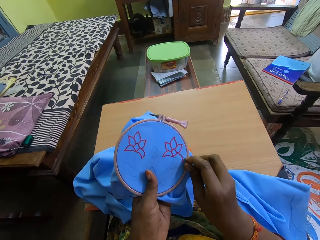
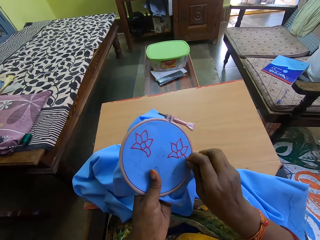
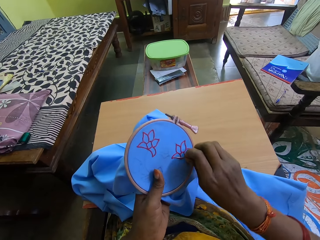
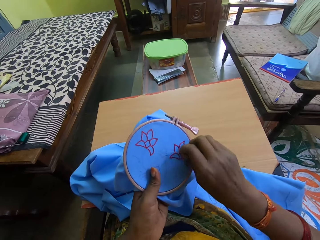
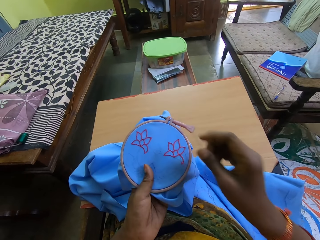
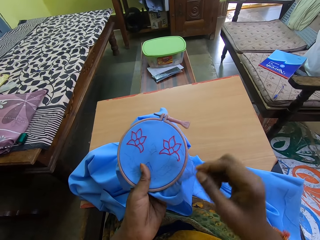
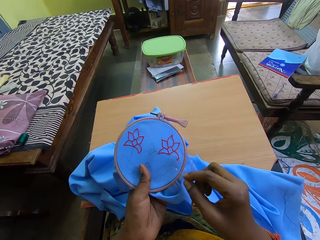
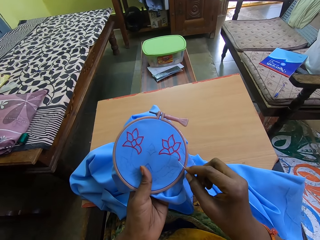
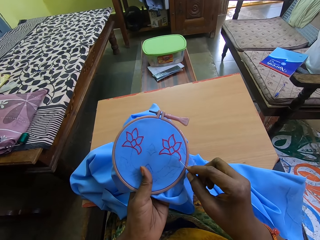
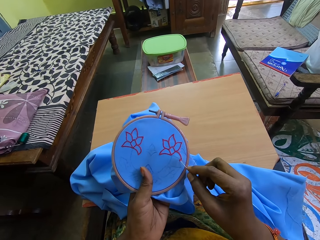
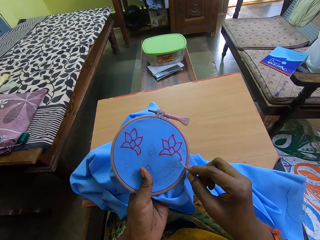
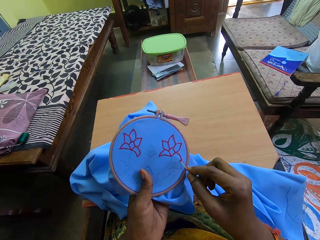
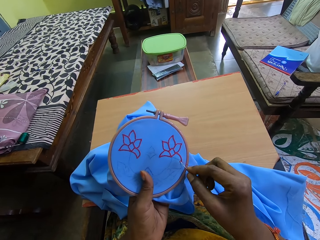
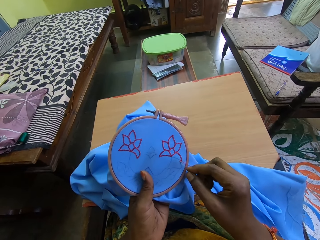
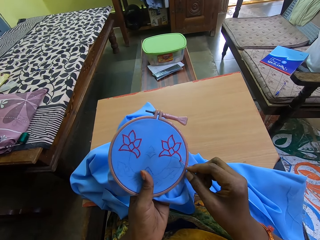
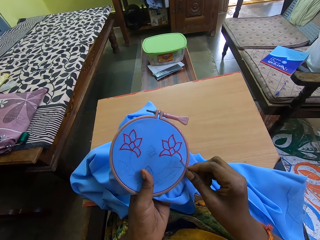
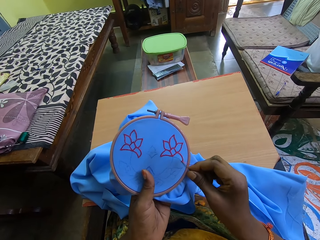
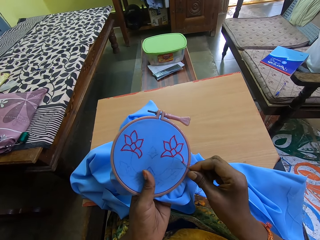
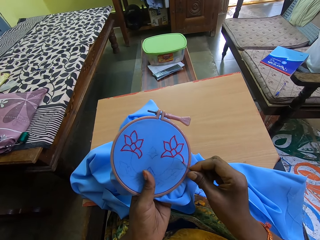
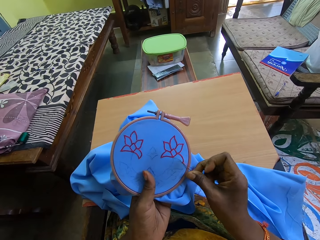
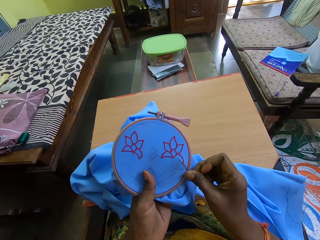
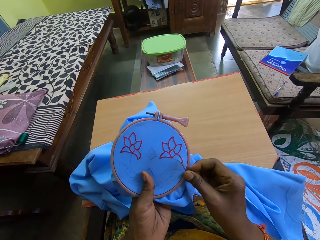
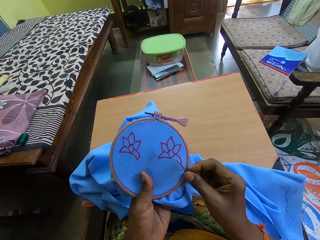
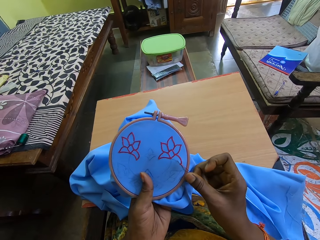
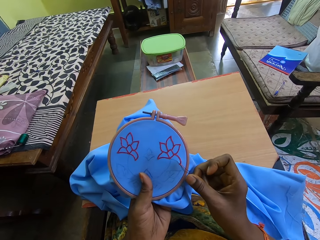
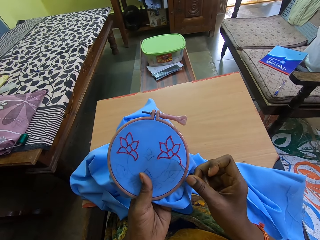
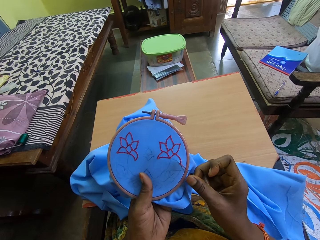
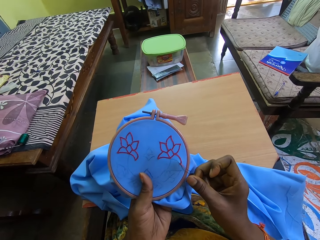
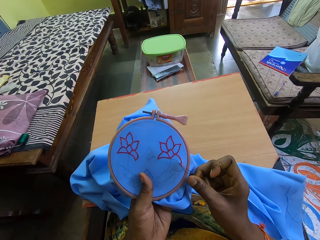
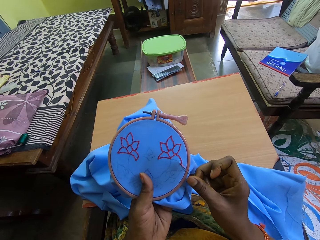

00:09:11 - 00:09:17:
The camera wearer touches the seat cloth.

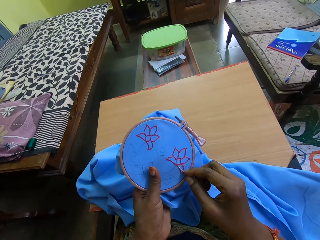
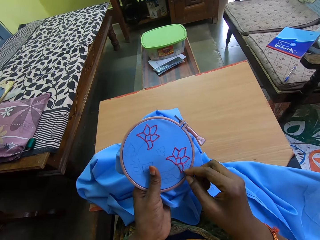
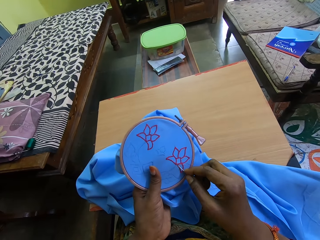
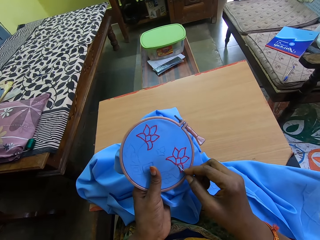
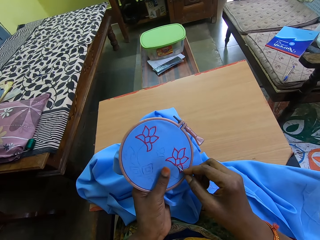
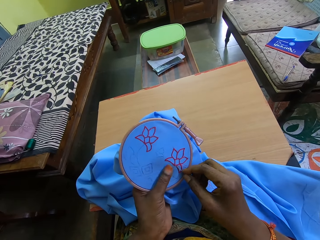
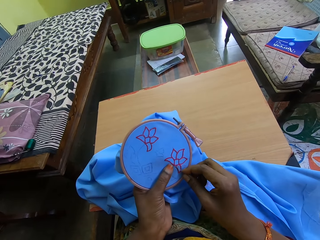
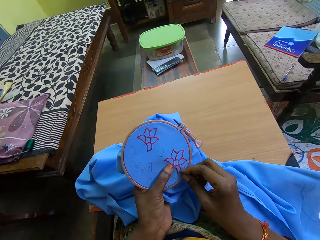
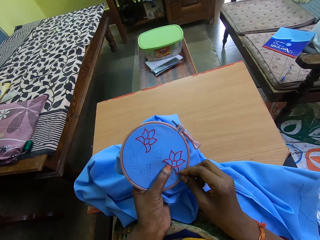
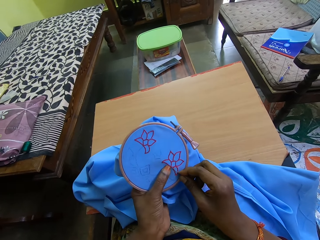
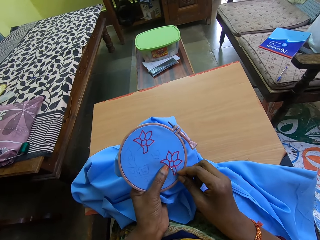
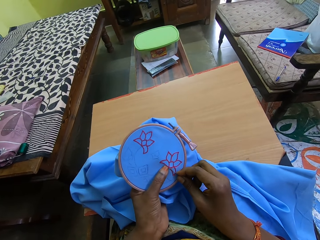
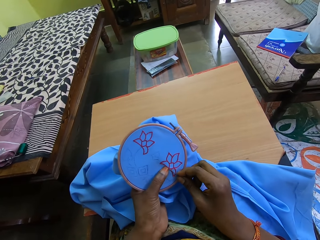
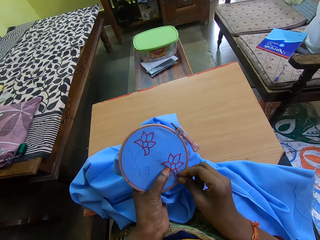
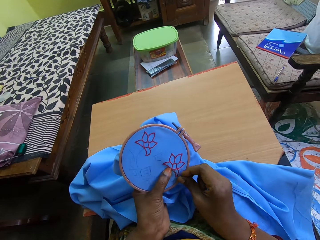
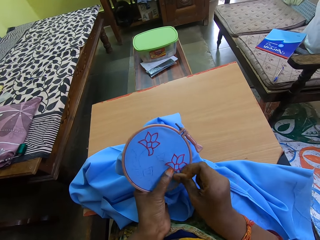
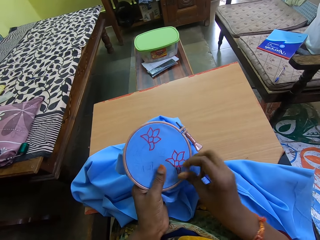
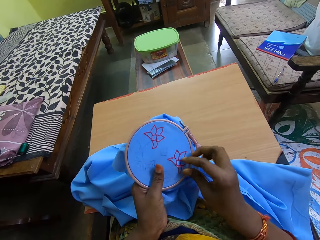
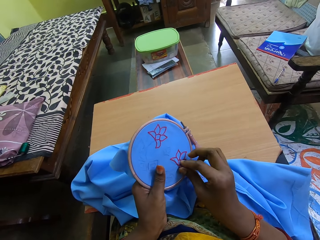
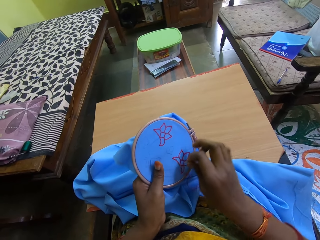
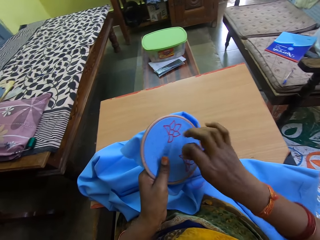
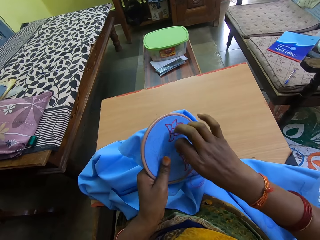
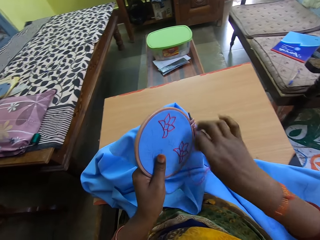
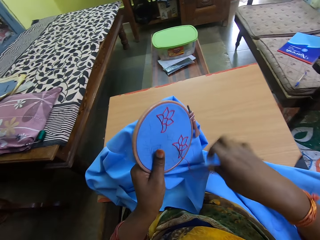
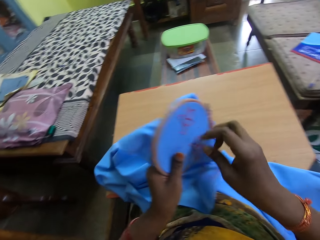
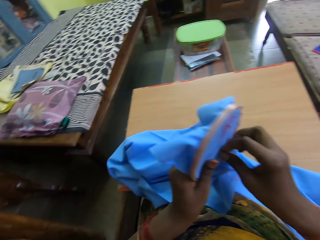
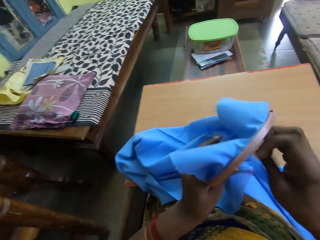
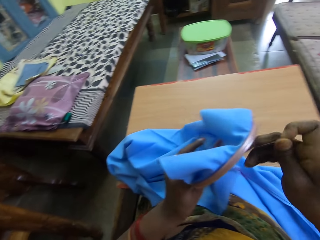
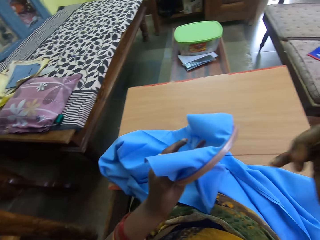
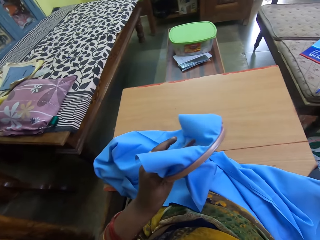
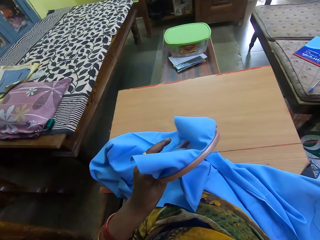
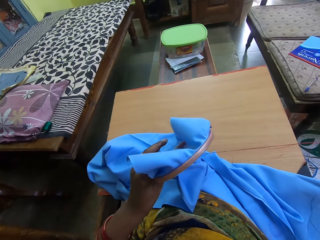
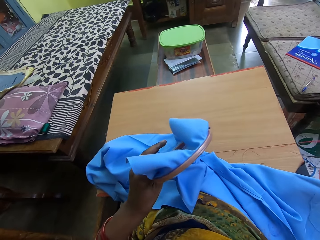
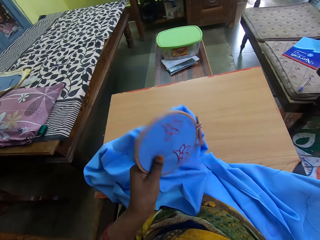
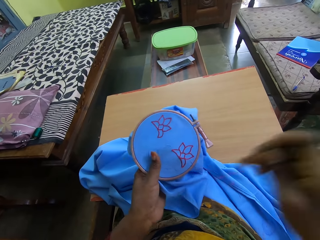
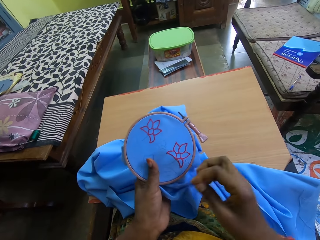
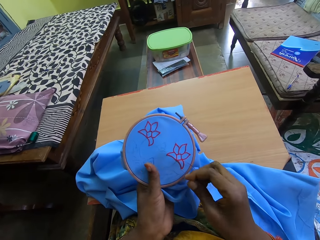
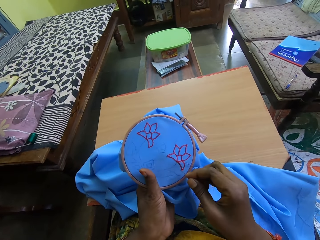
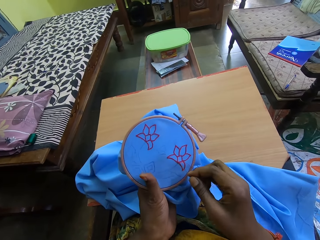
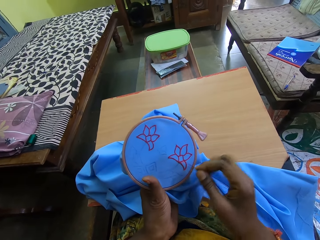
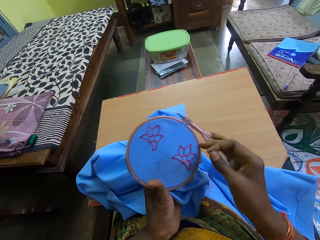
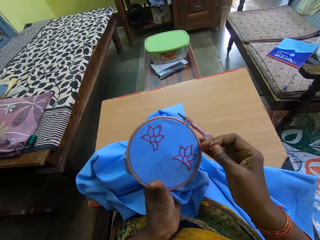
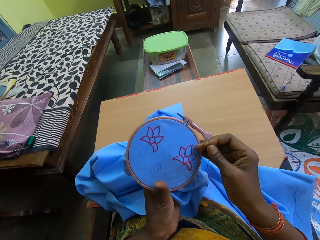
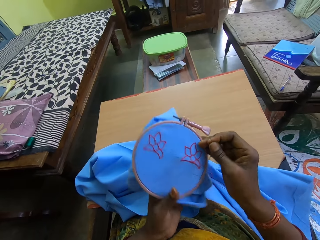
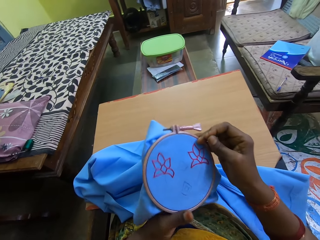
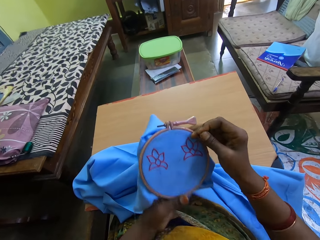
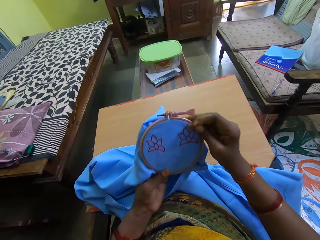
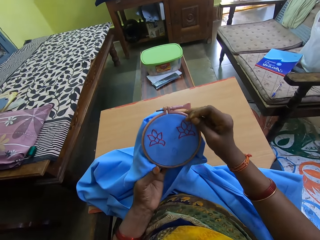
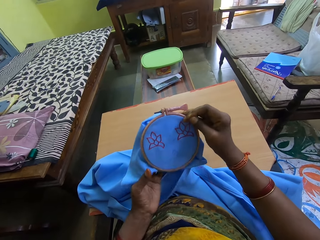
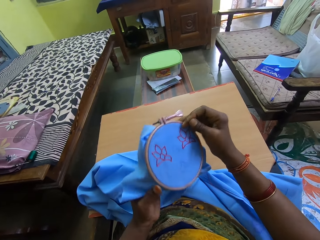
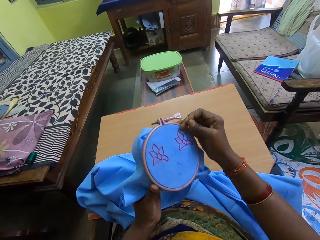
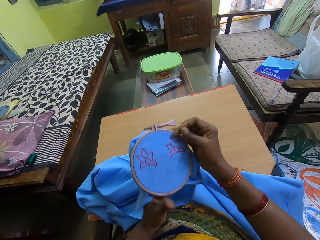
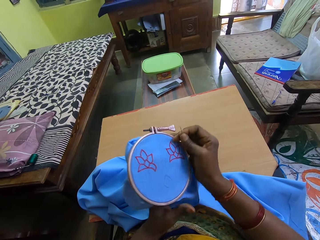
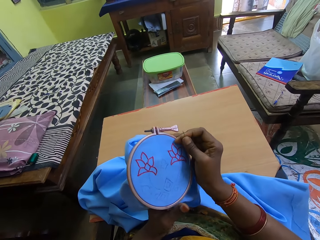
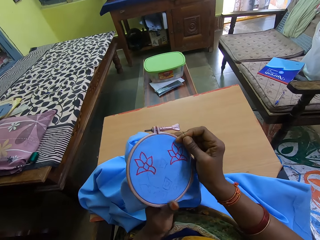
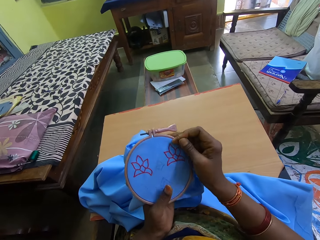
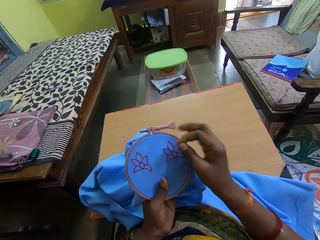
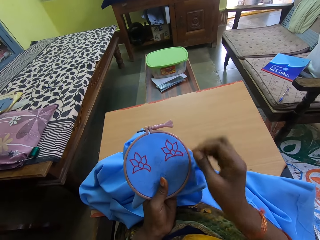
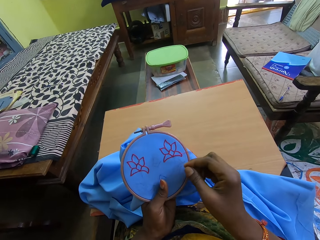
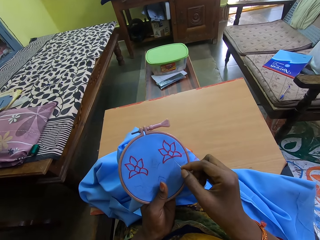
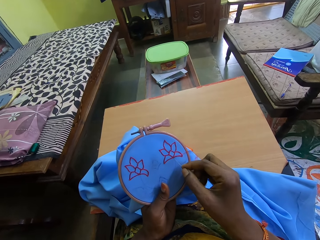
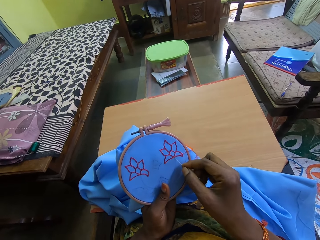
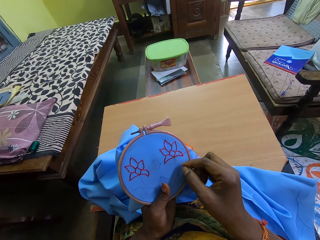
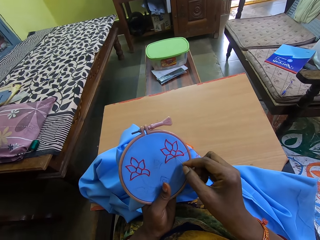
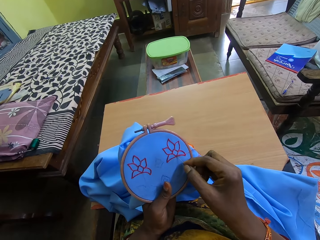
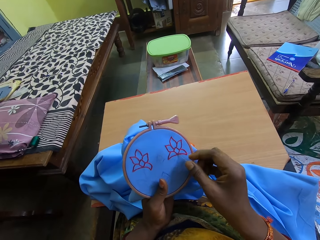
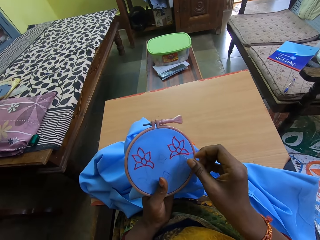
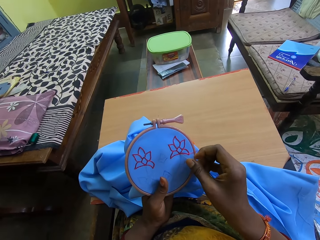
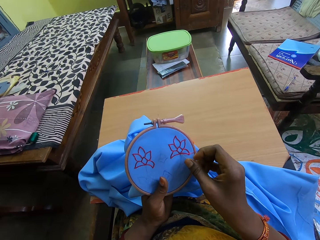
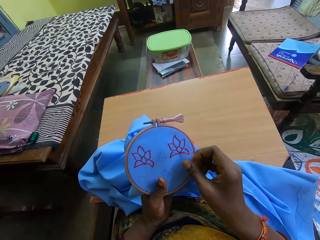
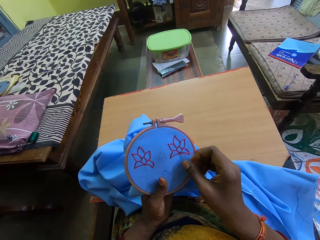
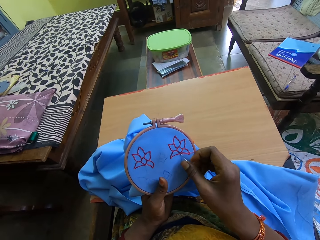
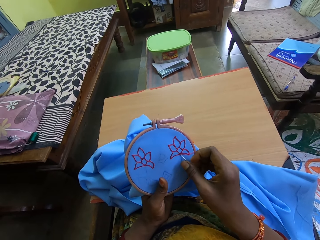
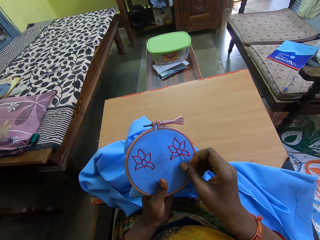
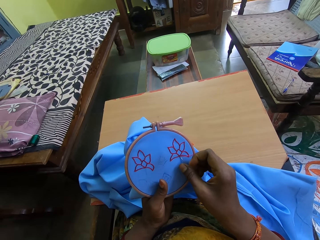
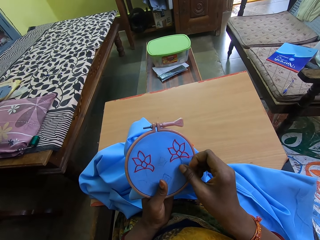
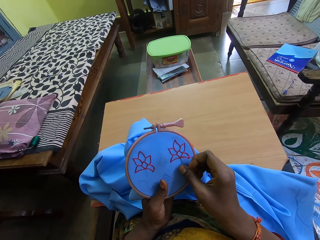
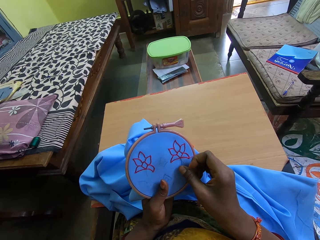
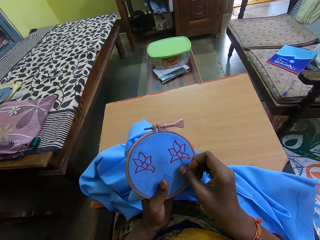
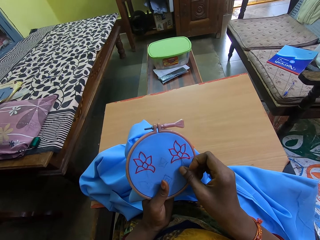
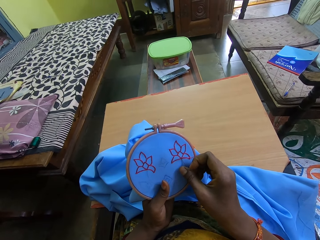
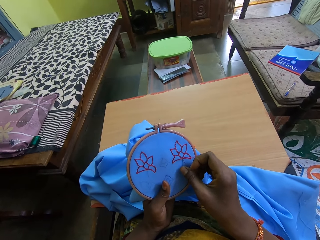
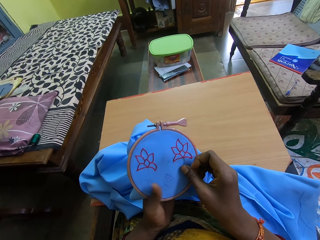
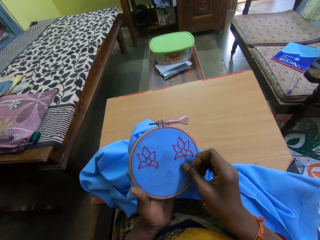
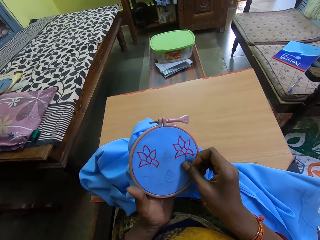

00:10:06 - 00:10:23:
The camera wearer interacts with a man. She holds the fabric in the hoop with her hands. She holds the fabric in the hoop with her left hand. She embroiders the fabric in the hoop in her left hand with a needle and thread in her right hand.
